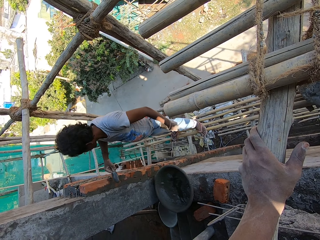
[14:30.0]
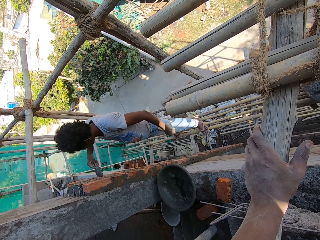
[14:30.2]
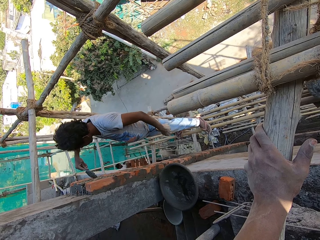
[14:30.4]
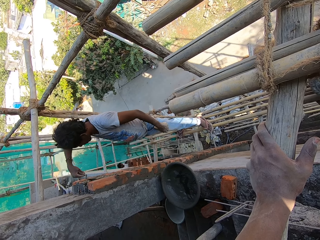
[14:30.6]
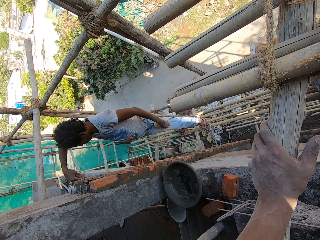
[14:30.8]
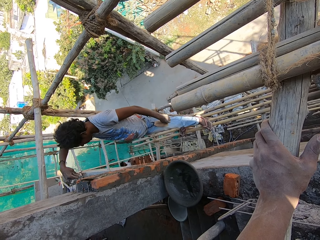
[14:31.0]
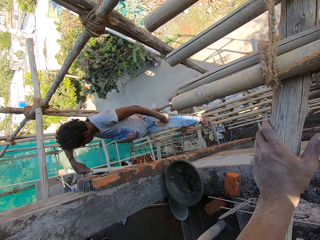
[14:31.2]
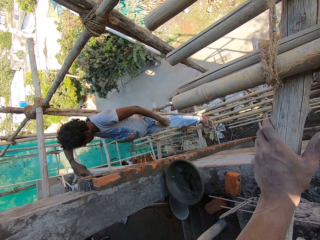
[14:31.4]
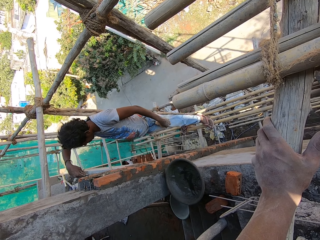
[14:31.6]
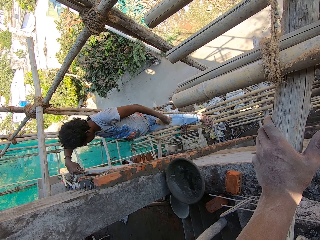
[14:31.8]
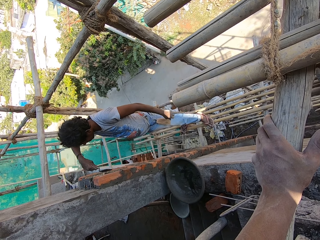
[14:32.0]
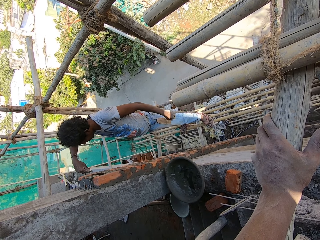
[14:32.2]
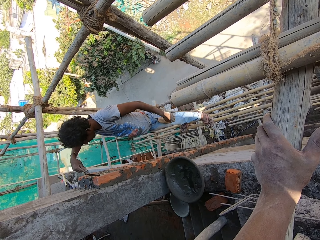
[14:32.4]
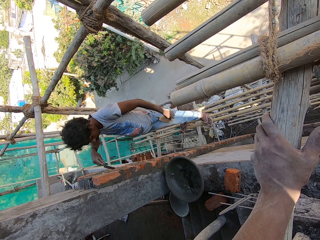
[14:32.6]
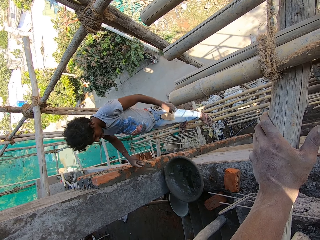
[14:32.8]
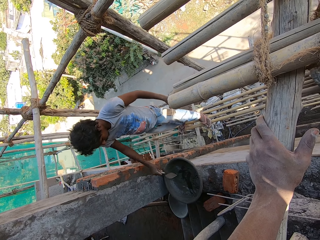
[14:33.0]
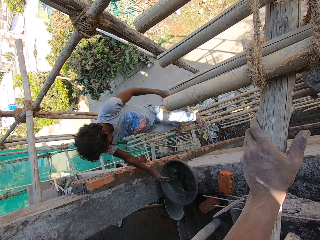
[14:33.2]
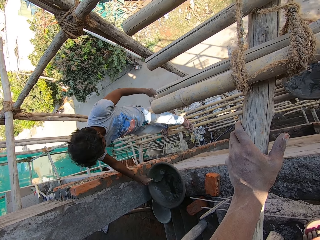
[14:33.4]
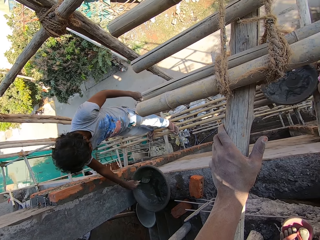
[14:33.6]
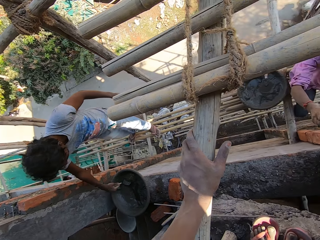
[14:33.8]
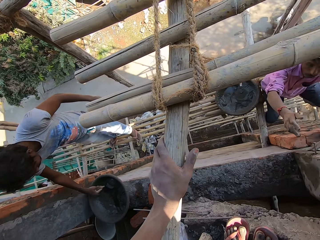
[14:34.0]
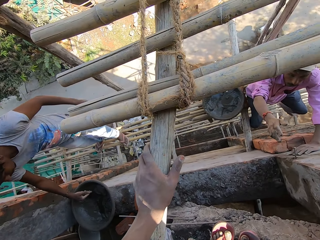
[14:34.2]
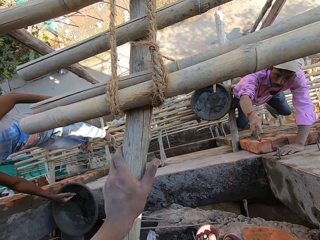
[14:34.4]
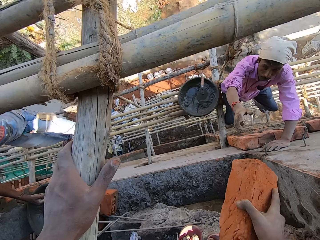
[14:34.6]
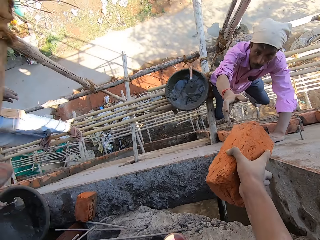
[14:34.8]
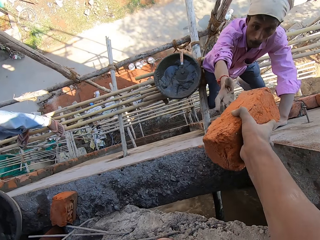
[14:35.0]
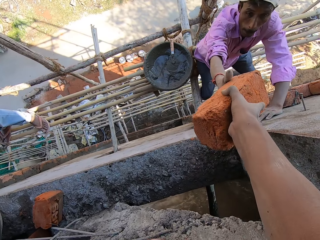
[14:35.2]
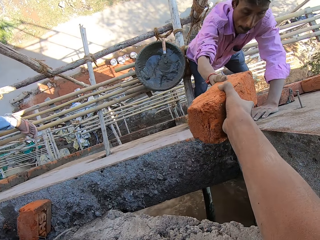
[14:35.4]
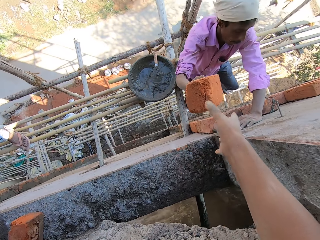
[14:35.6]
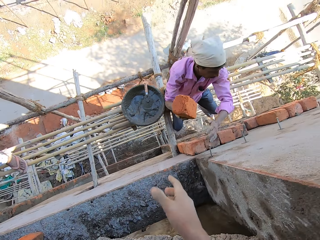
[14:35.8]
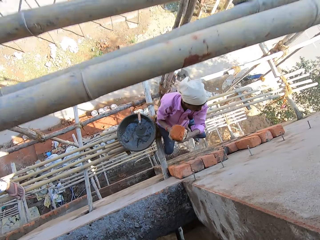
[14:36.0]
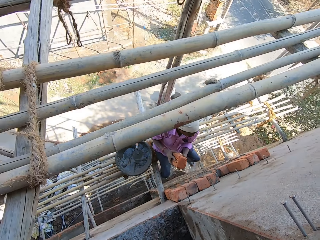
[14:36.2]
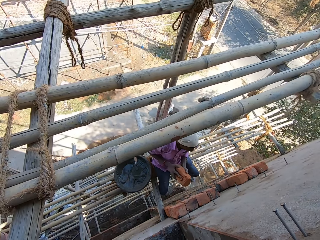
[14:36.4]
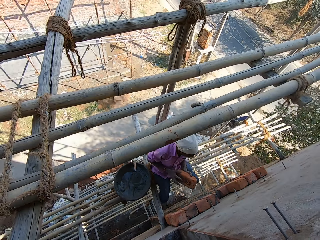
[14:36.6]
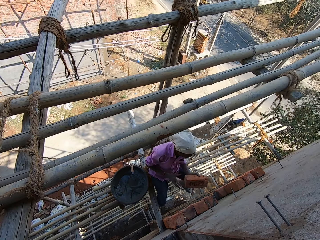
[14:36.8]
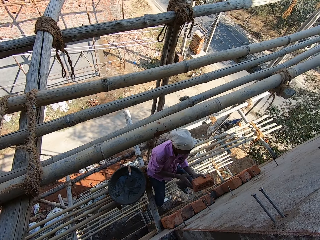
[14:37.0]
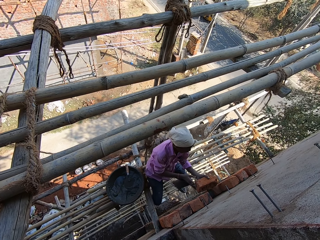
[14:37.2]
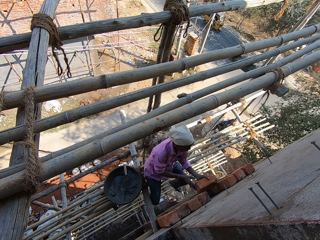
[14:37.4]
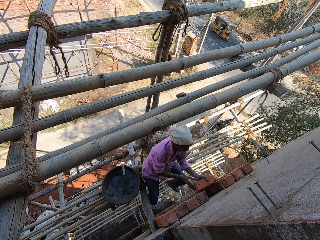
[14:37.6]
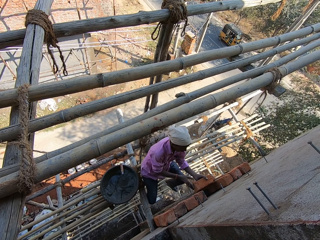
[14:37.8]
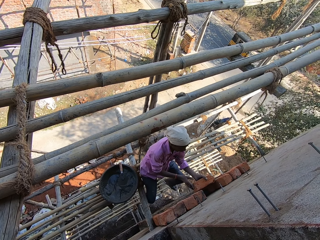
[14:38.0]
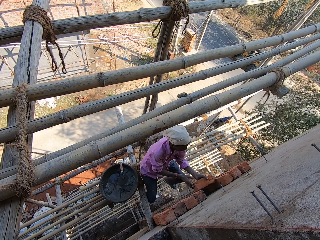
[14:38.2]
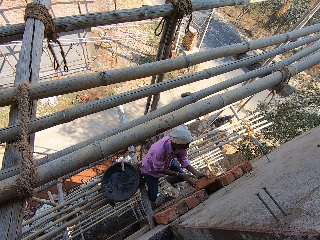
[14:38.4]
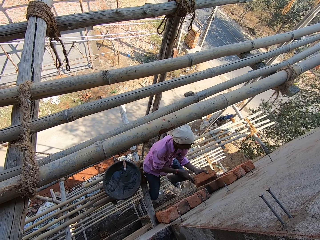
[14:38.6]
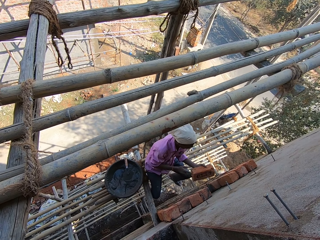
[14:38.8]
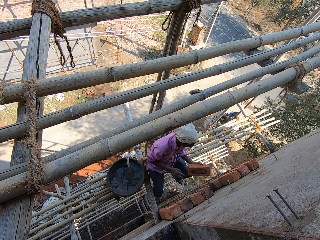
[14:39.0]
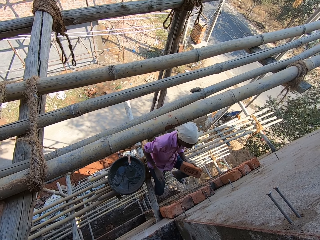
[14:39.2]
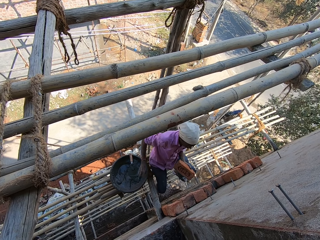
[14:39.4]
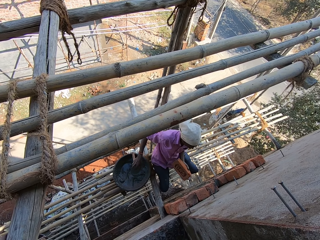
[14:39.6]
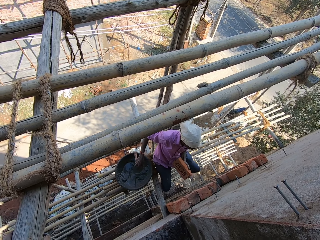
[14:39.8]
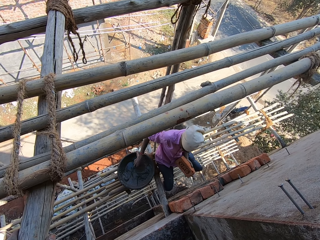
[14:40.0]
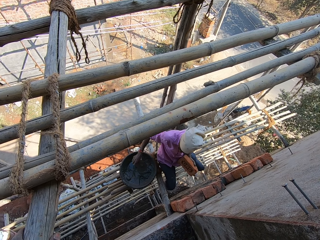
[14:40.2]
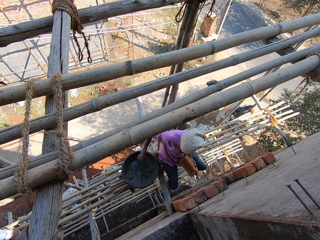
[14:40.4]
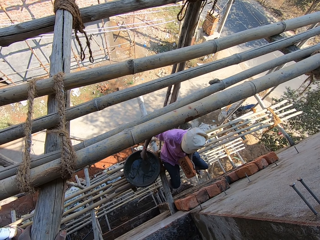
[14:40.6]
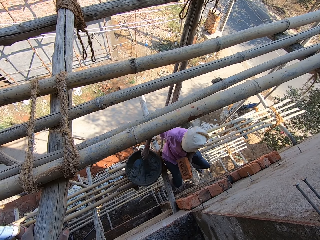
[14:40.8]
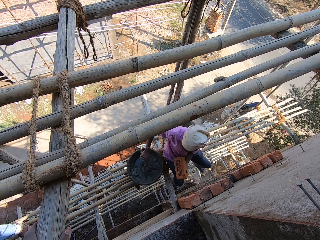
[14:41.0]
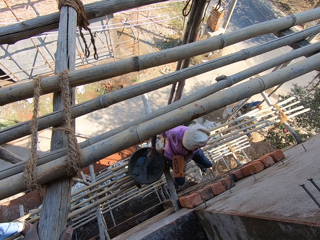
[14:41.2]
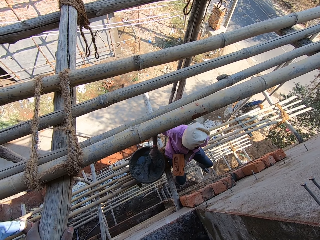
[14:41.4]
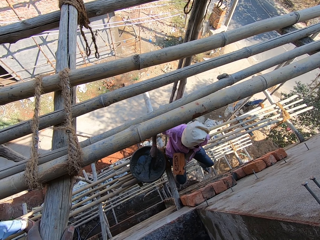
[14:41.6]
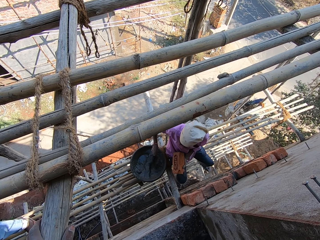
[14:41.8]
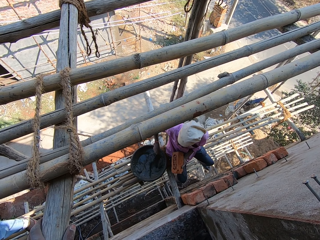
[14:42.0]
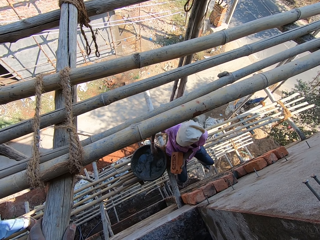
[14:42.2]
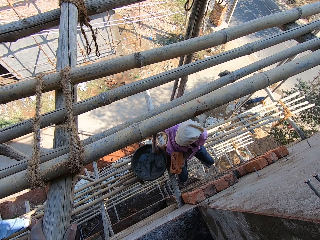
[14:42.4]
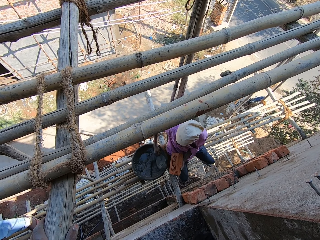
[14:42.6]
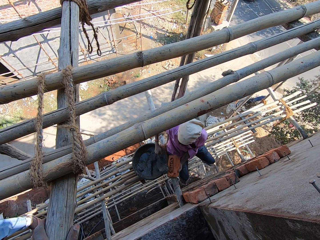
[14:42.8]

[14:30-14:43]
The camera wearer looks around. They give a person a brick. The person fixes the brick on the wall. The camera wearer looks around the construction site. The person takes the trowel.

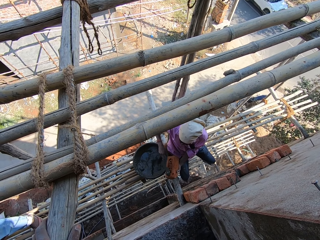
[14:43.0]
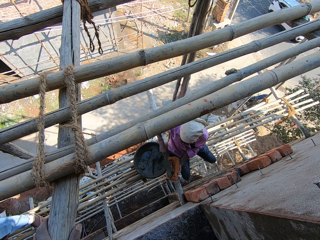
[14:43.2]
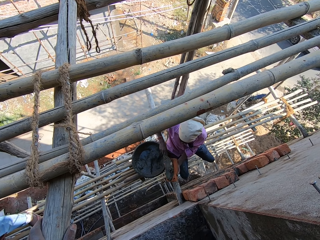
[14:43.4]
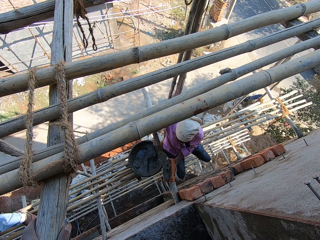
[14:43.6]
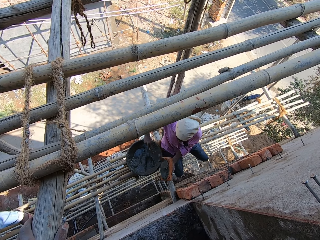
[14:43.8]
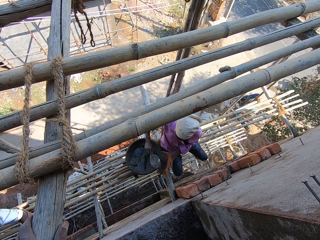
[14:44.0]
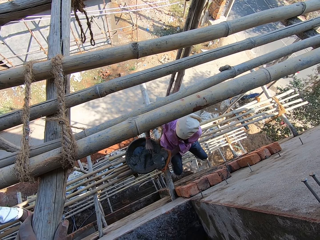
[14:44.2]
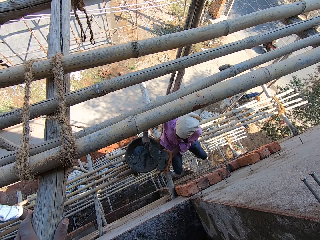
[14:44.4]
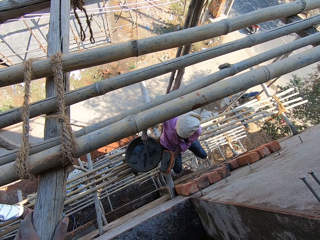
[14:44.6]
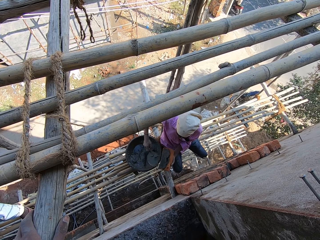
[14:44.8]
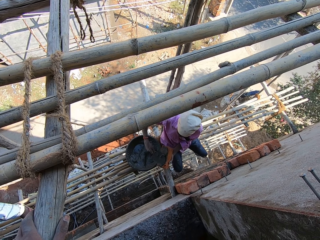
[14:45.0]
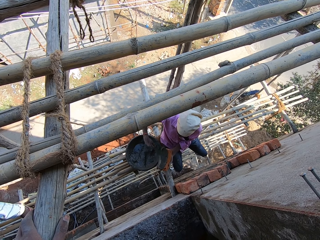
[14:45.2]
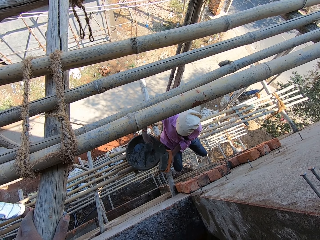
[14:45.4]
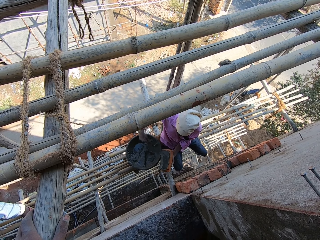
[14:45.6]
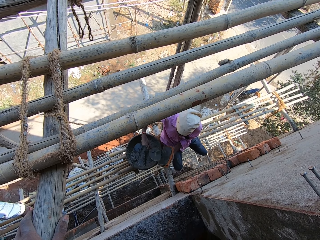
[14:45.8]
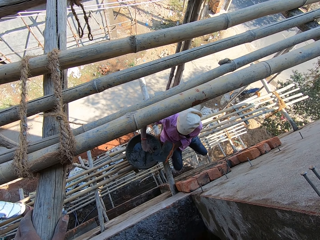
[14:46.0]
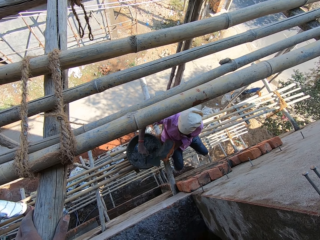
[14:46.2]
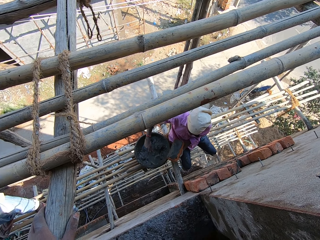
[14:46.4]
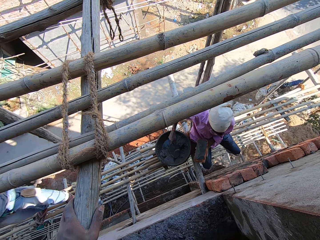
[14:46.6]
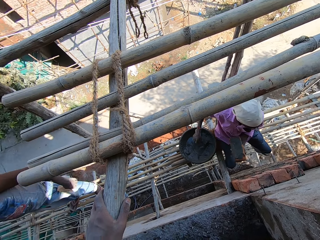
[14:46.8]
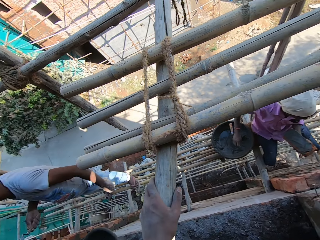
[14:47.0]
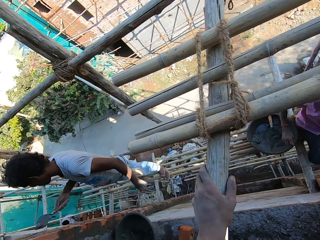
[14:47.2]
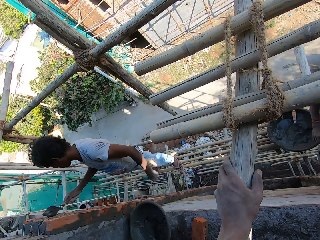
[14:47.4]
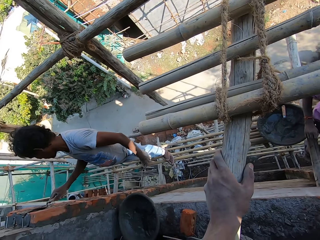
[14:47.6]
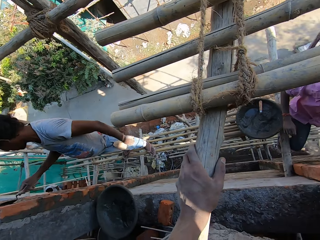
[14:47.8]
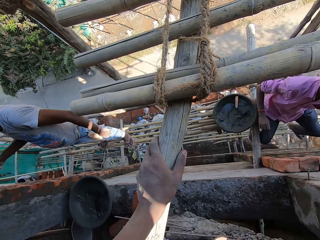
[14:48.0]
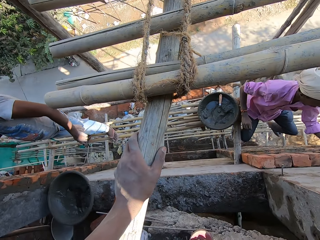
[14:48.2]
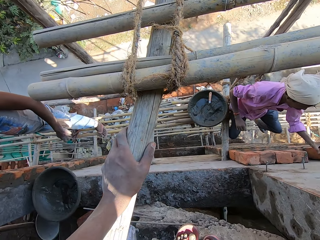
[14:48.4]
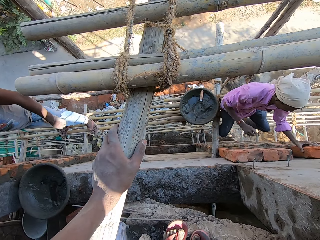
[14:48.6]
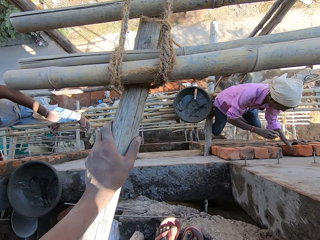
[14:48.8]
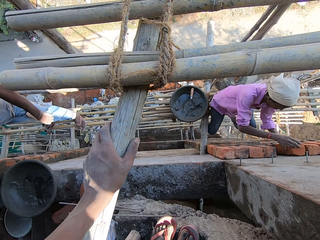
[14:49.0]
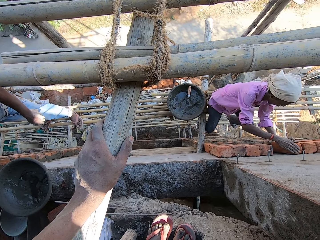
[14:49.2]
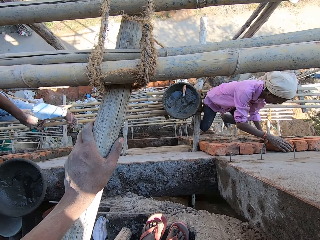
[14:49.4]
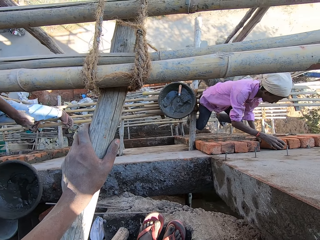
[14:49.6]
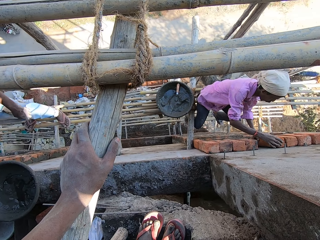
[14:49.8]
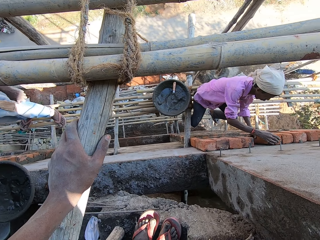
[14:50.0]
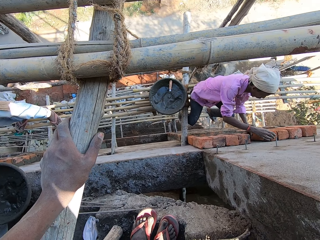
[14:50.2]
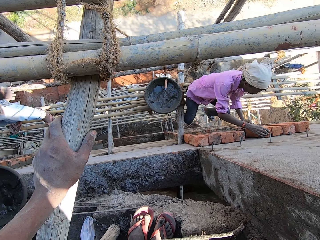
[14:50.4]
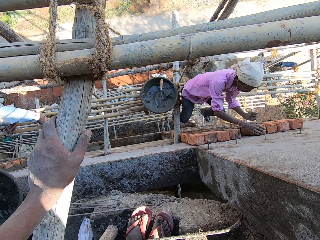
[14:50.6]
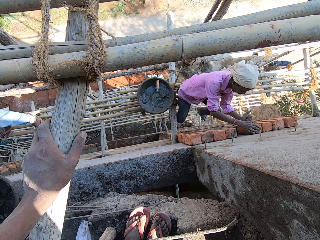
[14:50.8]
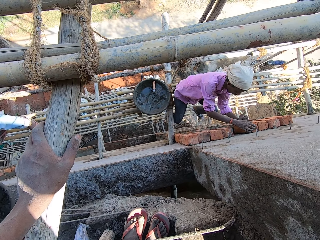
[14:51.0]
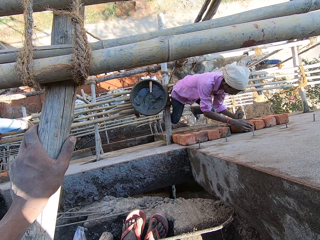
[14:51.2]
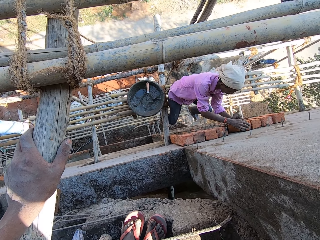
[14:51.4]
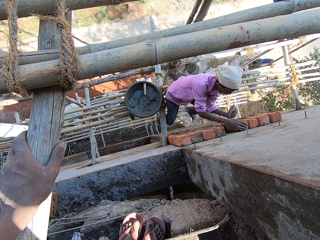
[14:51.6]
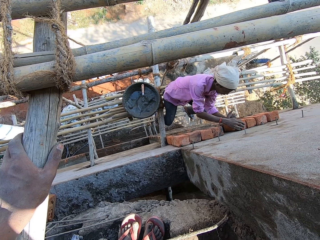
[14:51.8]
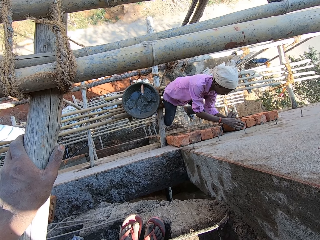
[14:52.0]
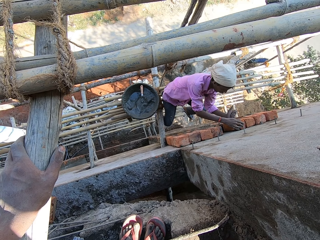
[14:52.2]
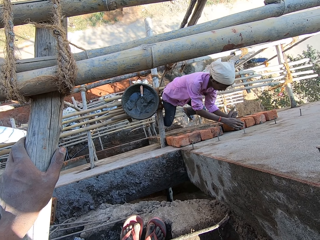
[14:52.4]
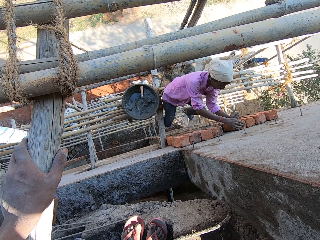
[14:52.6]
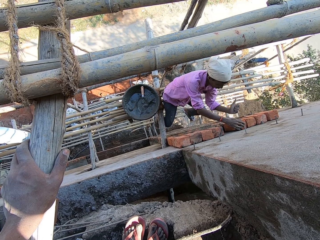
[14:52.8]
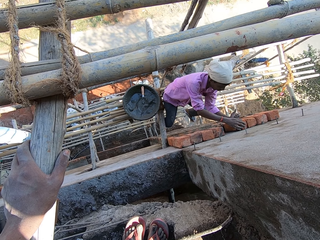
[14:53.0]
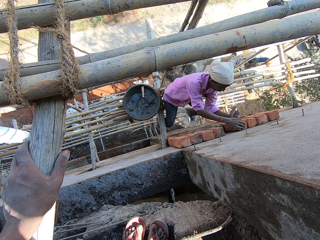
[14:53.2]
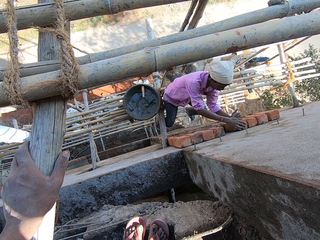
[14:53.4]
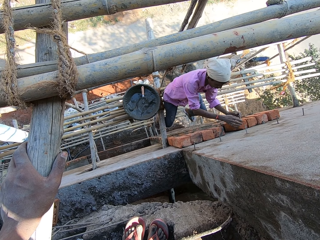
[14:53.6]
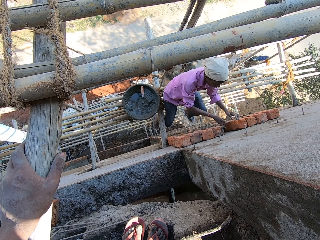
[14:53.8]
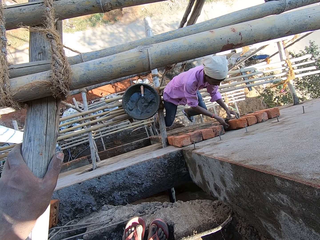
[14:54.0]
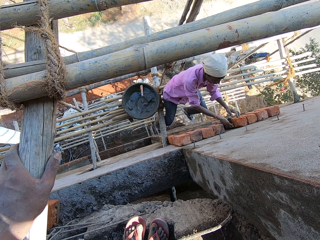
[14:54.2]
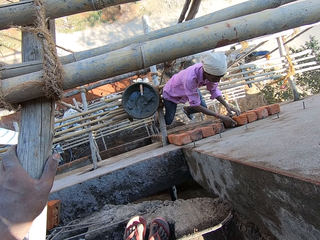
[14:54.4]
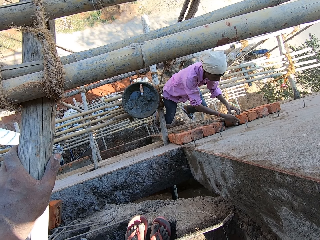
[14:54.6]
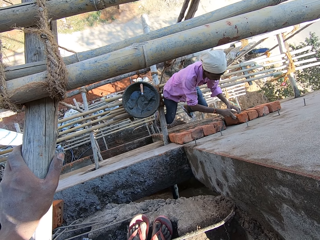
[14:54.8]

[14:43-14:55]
A man applies the cement on the brick. The man puts down the trowel, fixes the brick on the wall and taps the brick with his hand.
